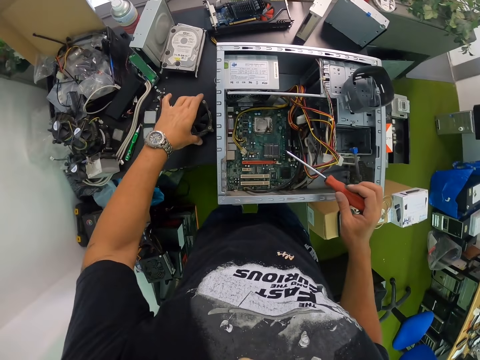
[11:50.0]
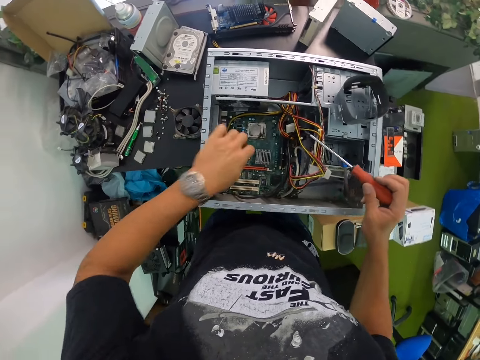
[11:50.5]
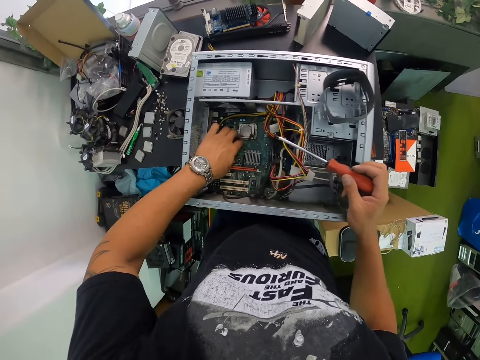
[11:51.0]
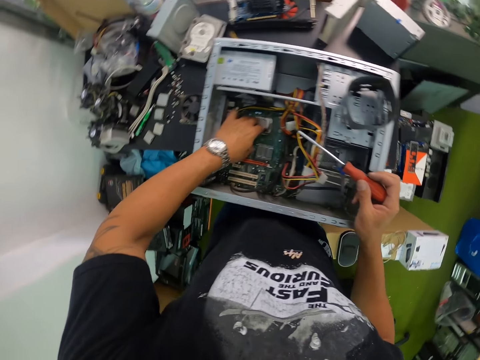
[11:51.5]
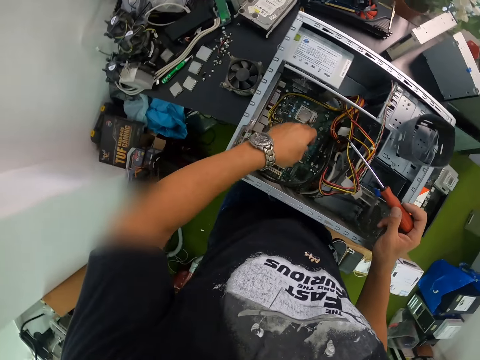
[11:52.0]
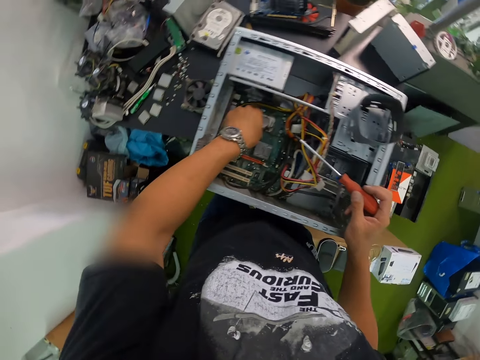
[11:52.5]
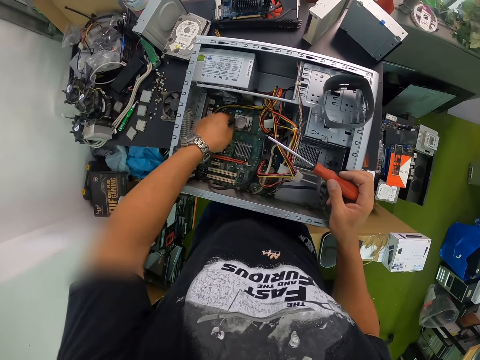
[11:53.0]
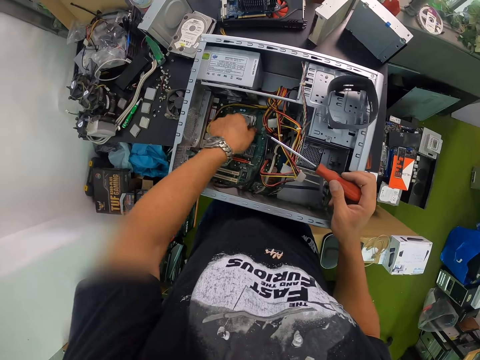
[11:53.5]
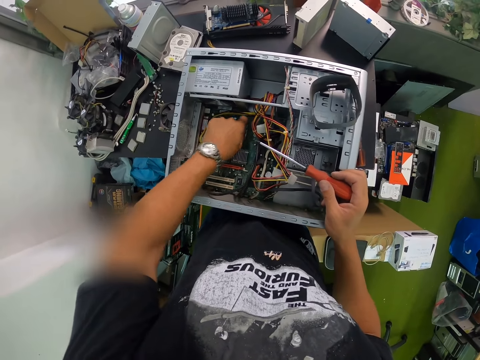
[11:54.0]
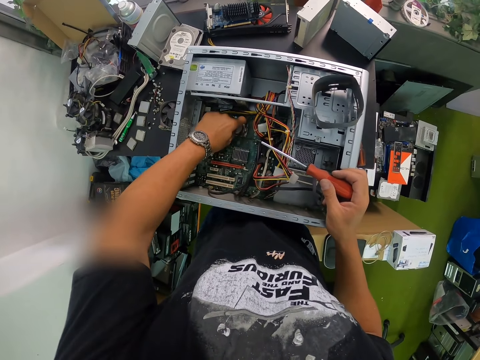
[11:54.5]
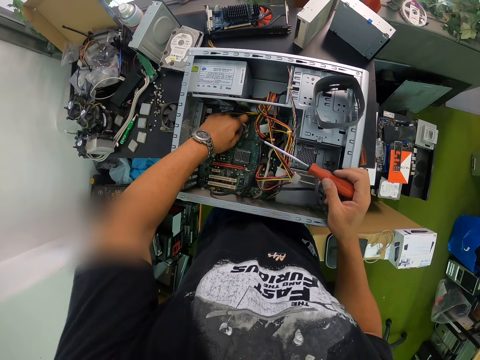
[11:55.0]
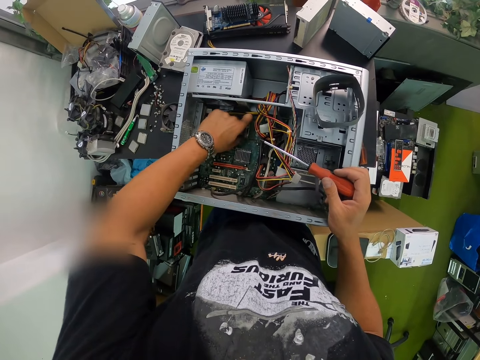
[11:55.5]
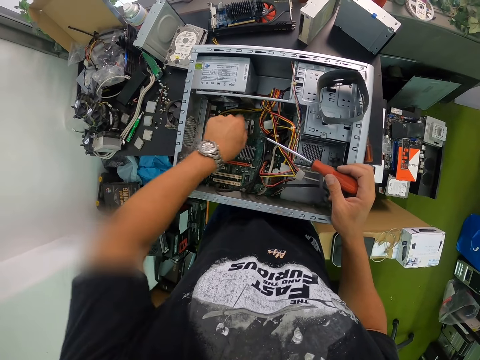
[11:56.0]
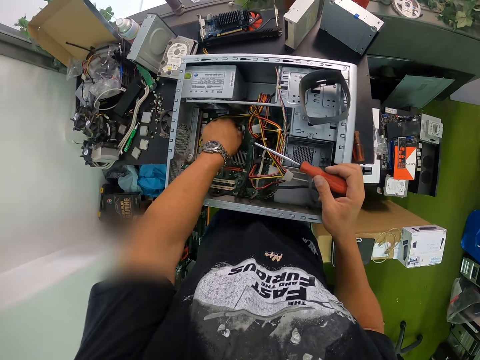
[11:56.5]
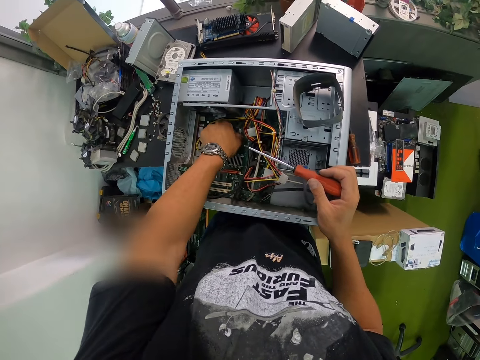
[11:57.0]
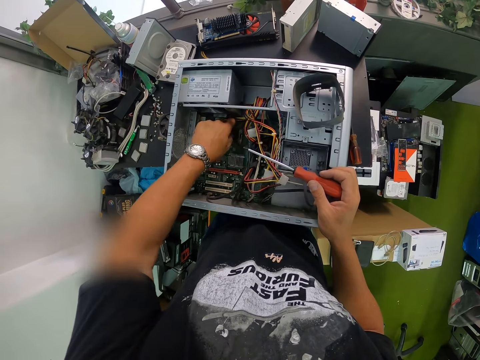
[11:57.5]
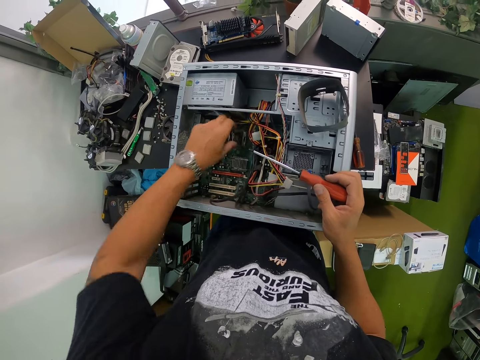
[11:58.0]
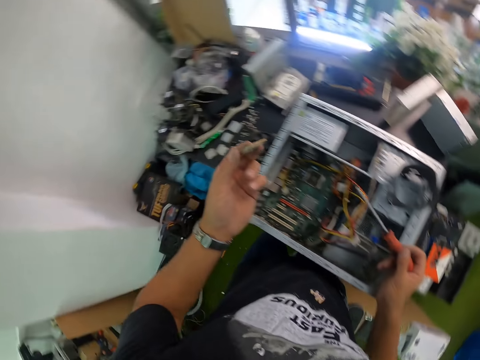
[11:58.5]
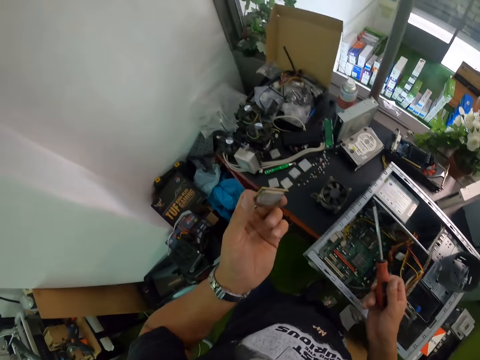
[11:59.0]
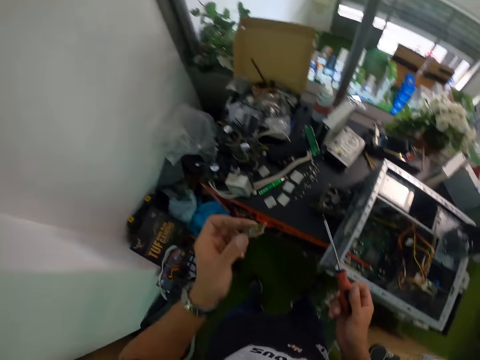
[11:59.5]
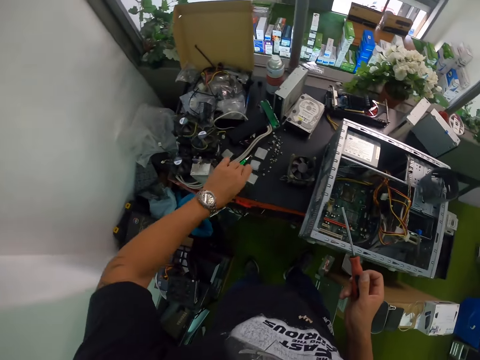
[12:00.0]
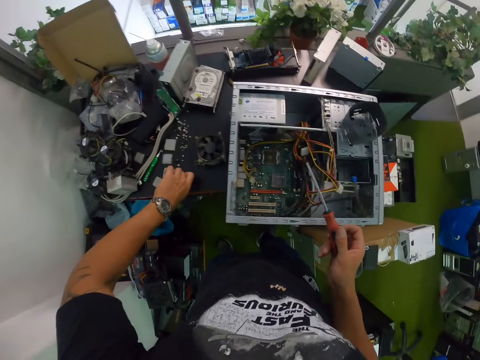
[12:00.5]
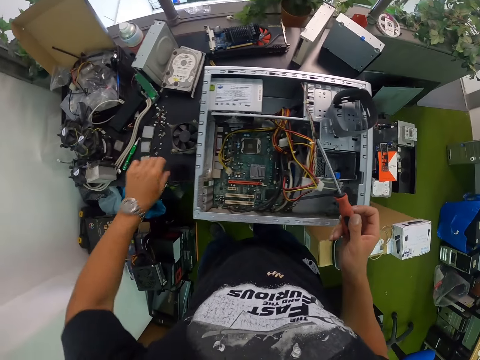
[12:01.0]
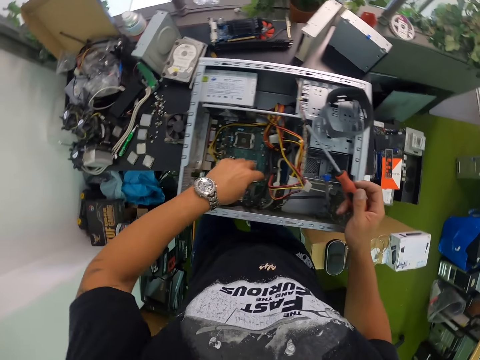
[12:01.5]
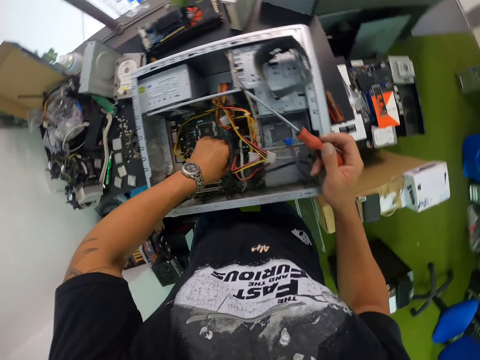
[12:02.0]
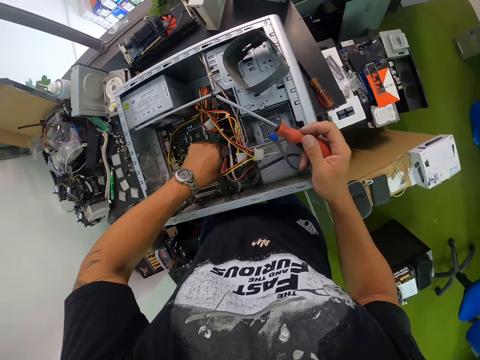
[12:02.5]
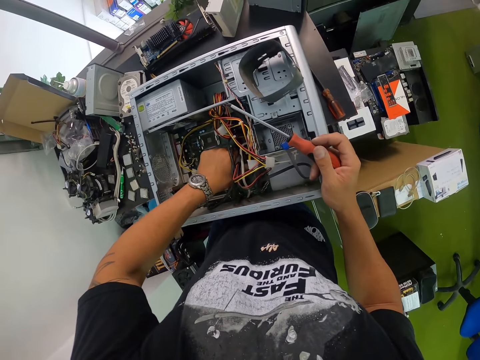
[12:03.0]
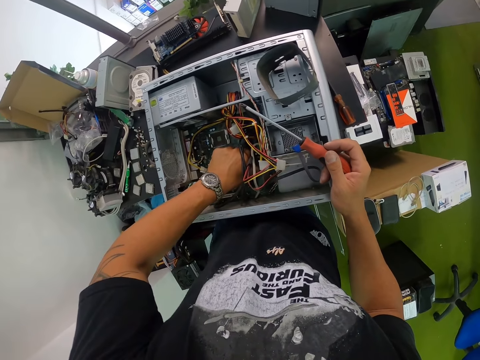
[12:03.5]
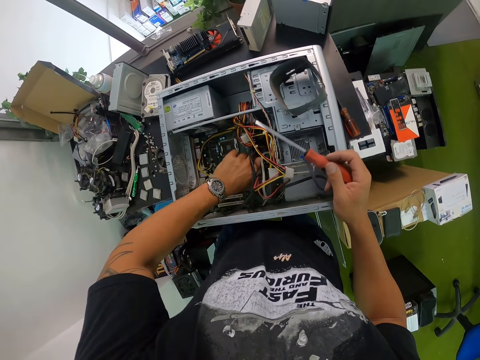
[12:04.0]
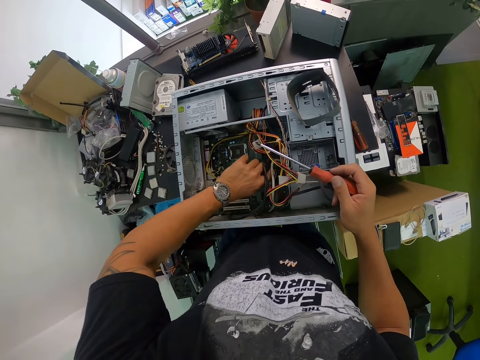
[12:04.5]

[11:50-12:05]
The camera wearer touches a motherboard in the computer case with his left hand. He adjusts the cables in the central processing unit. He unclasps a cover of a processor in the computer case with his left hand. He pulls out the processor in the computer case with his left hand. He places the processor on the table with his left hand. He pulls out a pair of RAMs from the computer case with his left hand.

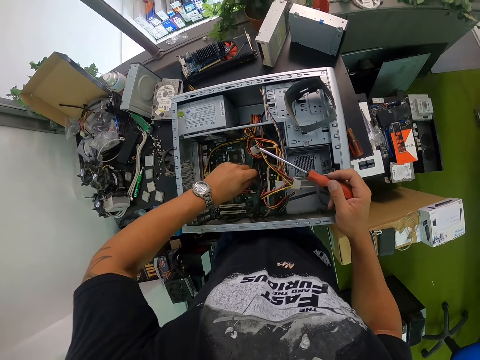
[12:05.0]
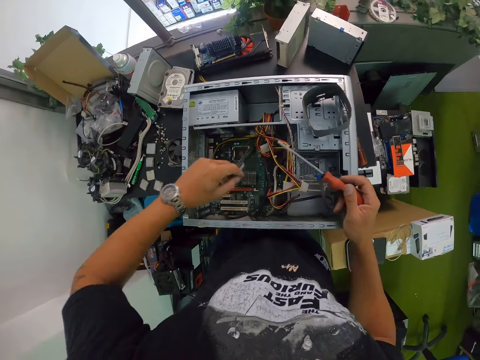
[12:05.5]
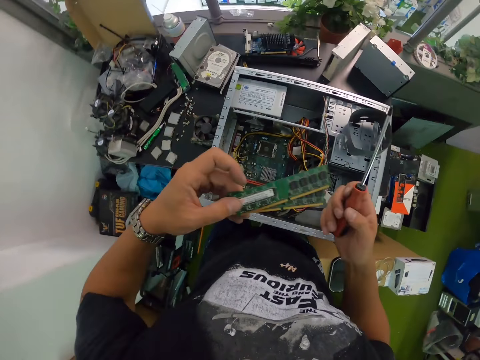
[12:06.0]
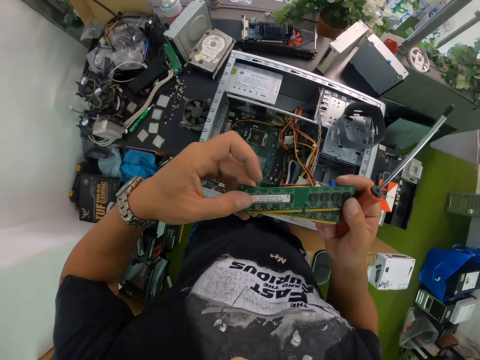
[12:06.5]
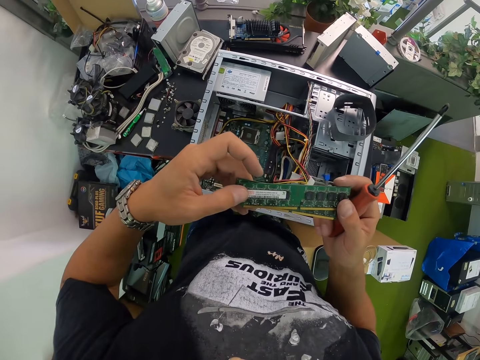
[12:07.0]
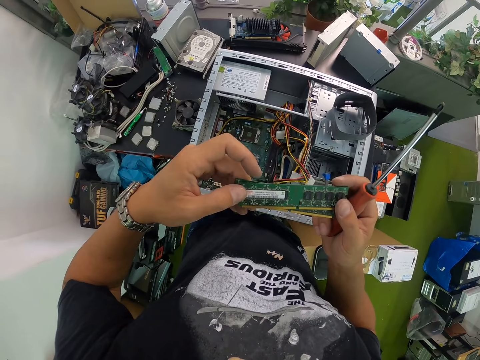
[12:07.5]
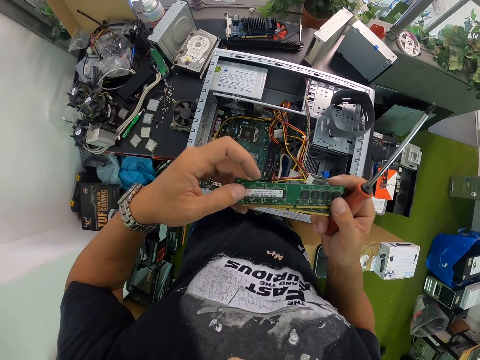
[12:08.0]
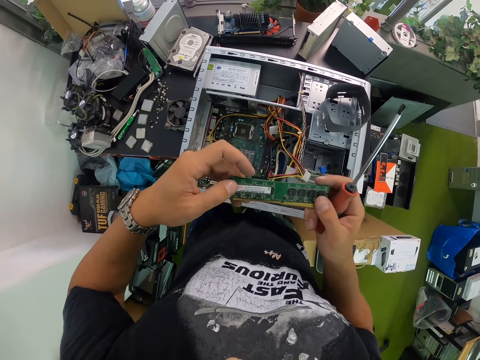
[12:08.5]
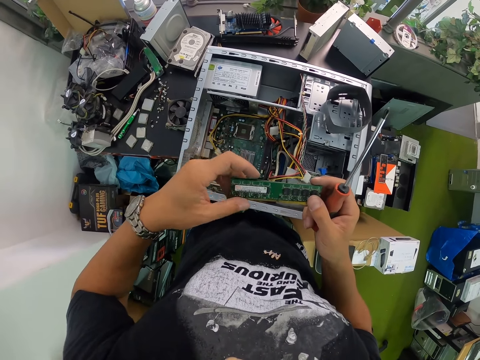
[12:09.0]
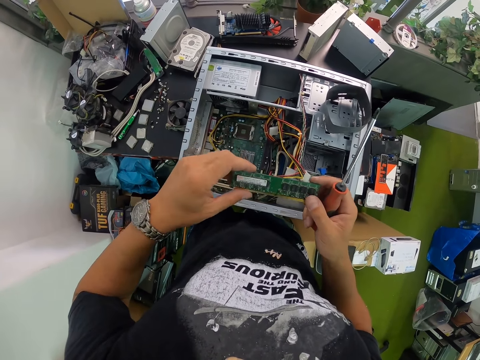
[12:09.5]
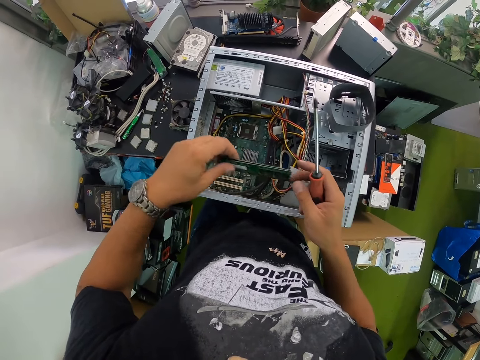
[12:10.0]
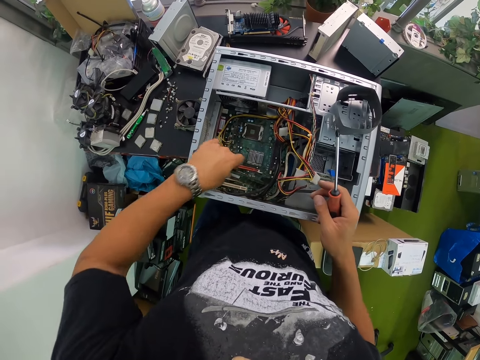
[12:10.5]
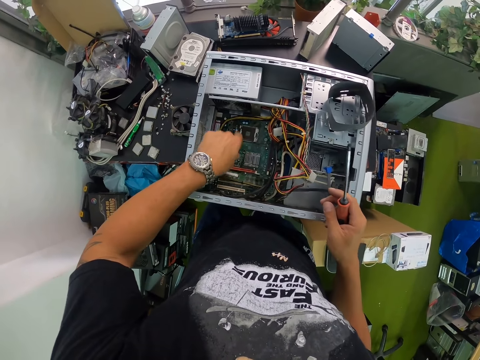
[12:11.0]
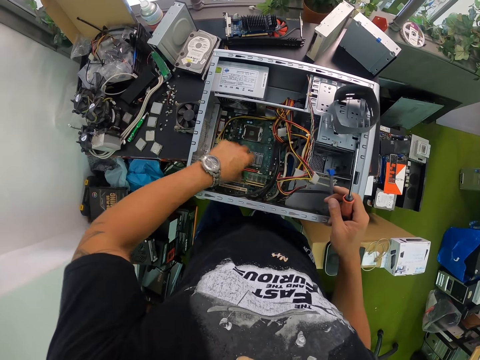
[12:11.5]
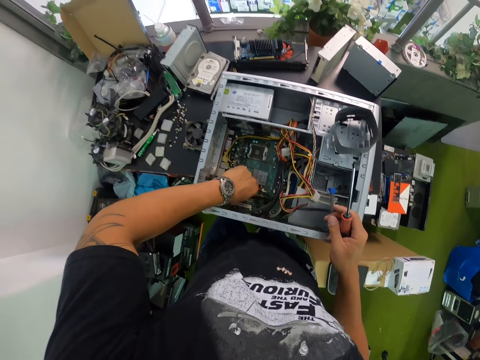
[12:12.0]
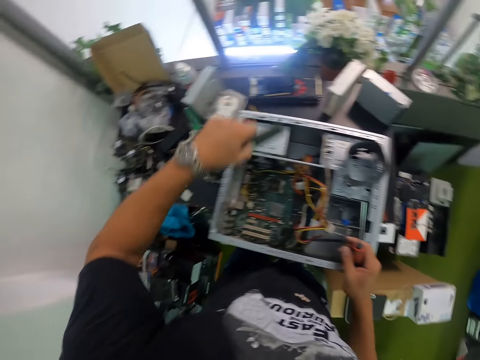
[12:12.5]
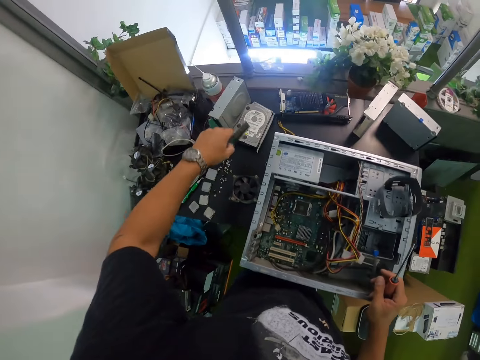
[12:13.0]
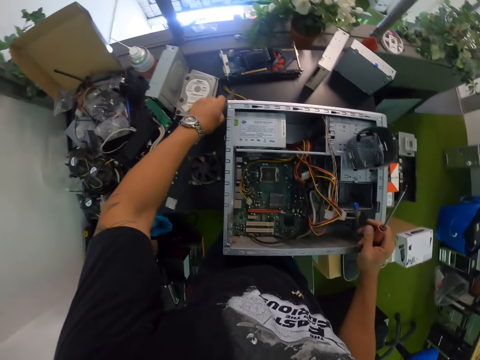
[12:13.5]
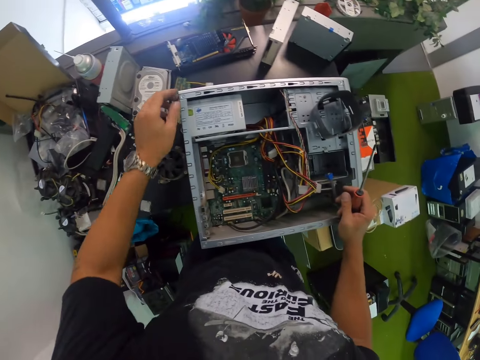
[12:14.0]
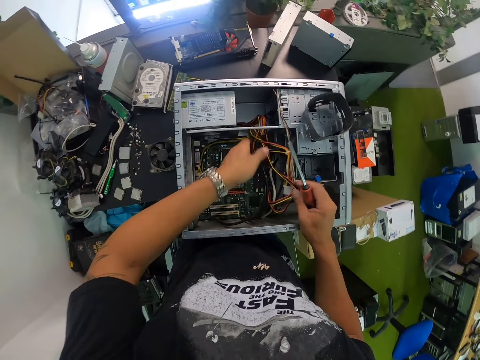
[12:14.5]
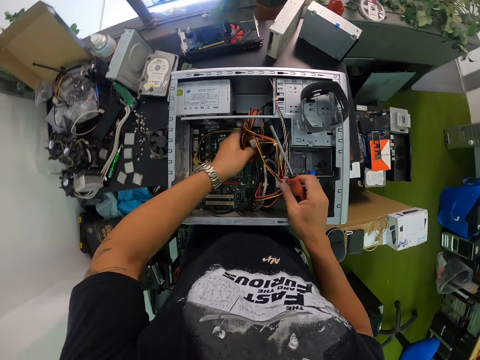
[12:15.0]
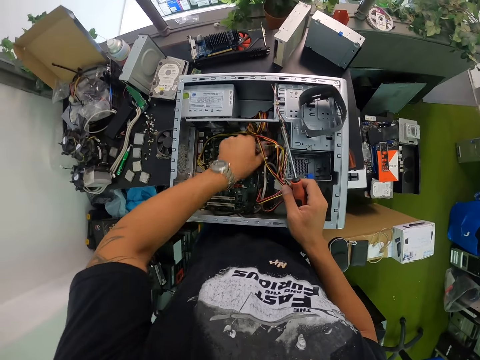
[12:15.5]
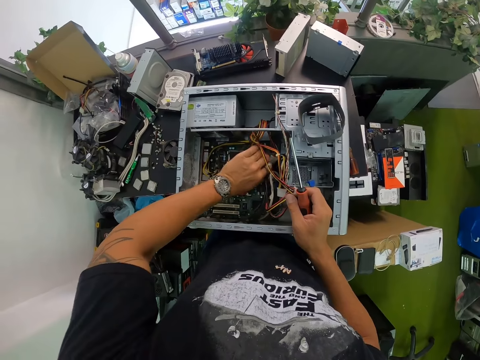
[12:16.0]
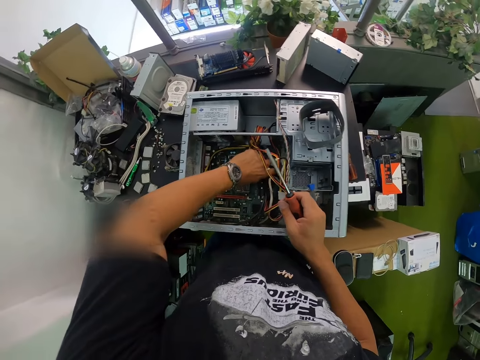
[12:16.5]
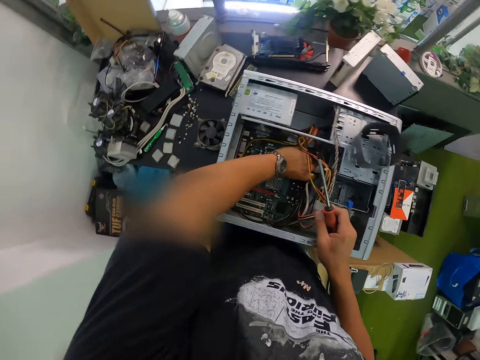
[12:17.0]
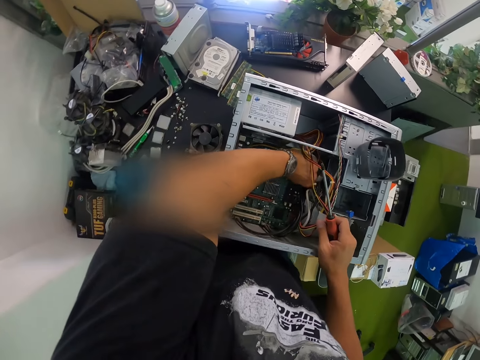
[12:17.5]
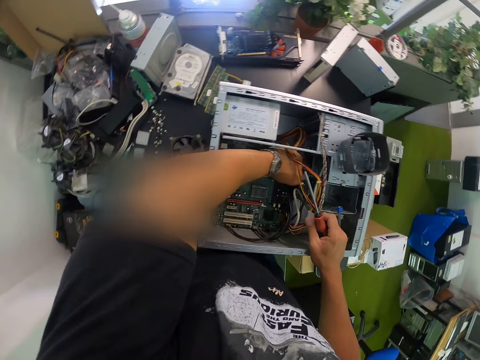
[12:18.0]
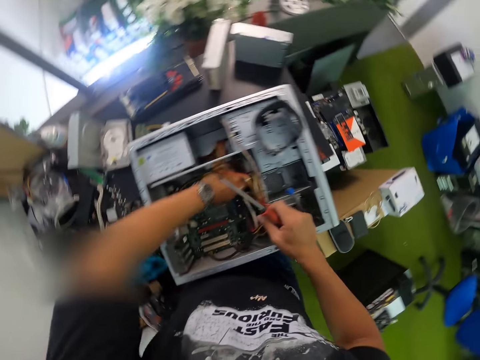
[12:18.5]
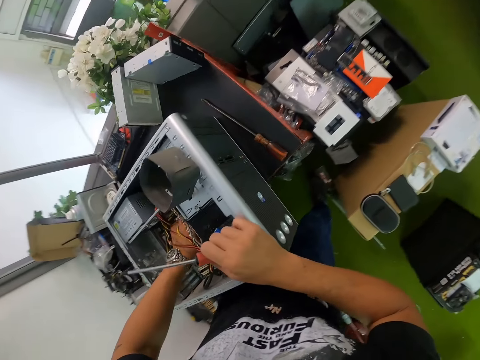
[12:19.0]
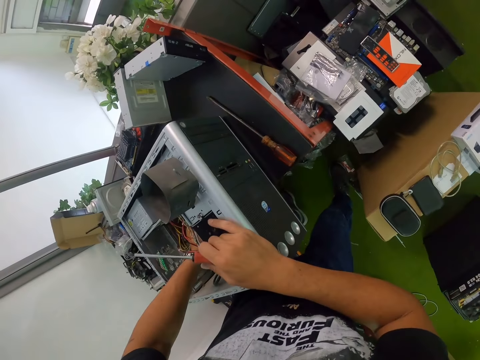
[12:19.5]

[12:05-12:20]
The camera wearer holds the RAMs with both hands. He drops the RAMs on the motherboard with his left hand. He picks up the RAMs from the motherboard in the CPU with his left hand. He places the RAMs on the table with his left hand. He holds the cable in the computer case with his right hand. He pulls out the cable in the computer case with his left hand.
